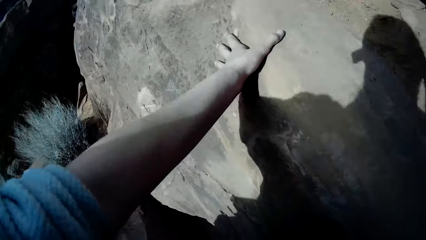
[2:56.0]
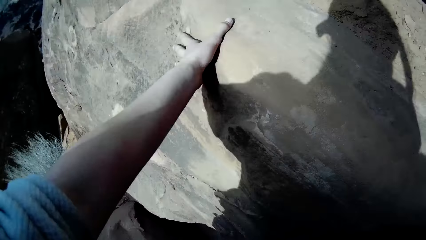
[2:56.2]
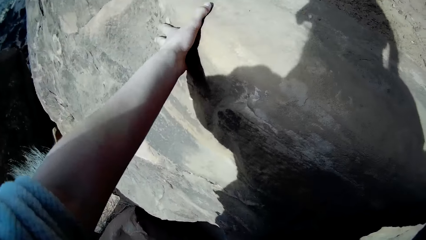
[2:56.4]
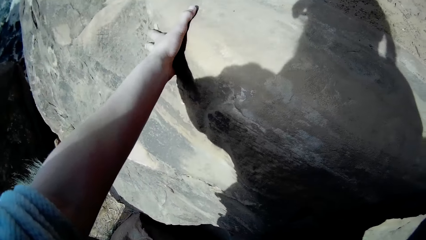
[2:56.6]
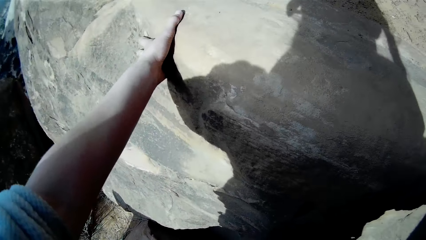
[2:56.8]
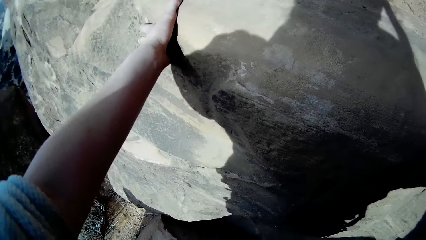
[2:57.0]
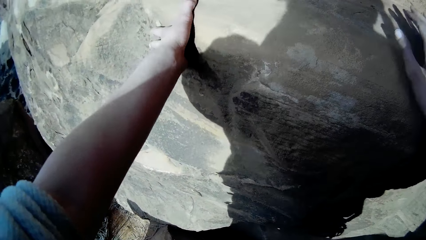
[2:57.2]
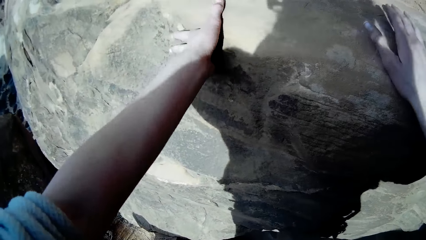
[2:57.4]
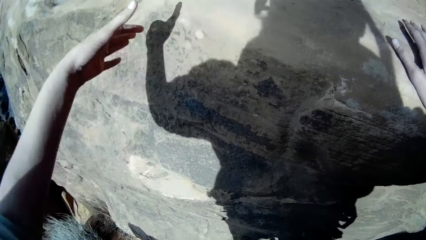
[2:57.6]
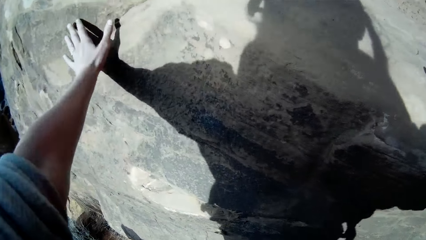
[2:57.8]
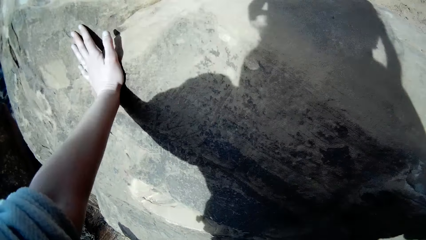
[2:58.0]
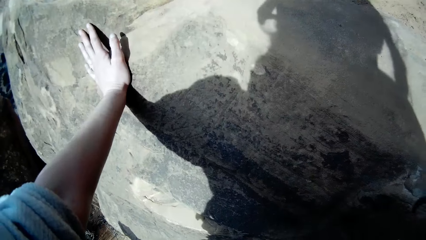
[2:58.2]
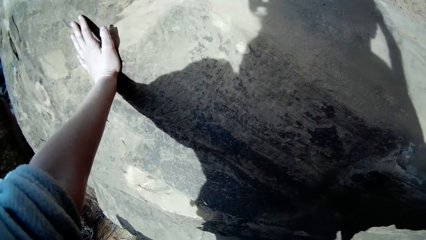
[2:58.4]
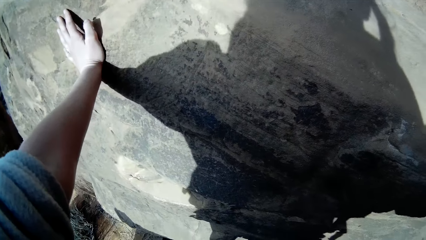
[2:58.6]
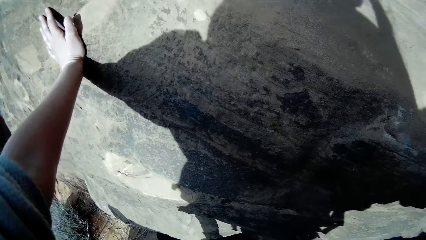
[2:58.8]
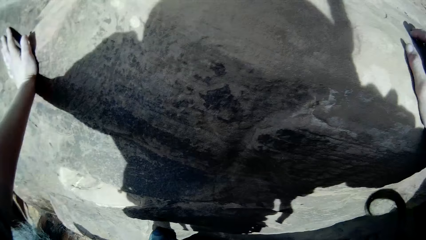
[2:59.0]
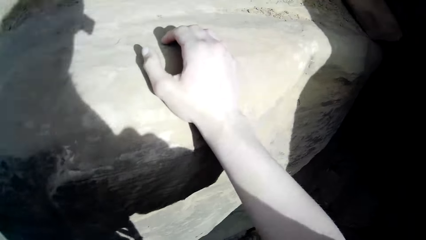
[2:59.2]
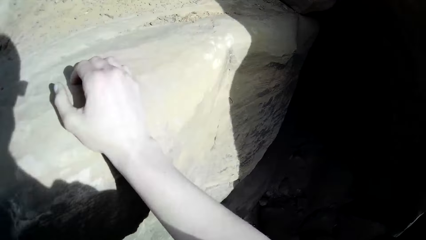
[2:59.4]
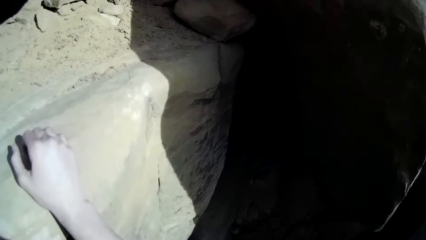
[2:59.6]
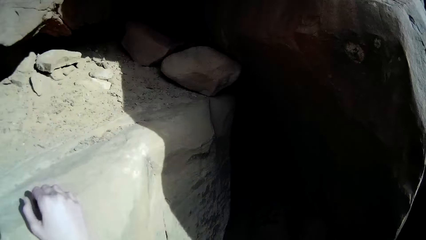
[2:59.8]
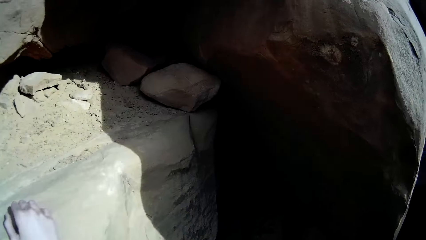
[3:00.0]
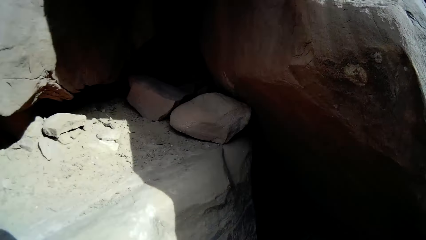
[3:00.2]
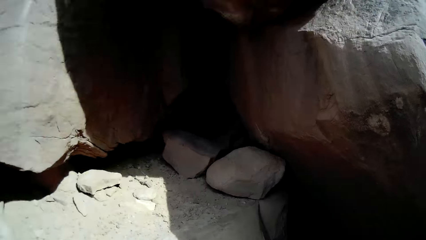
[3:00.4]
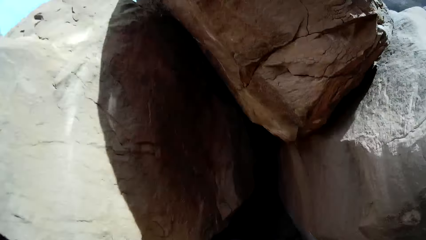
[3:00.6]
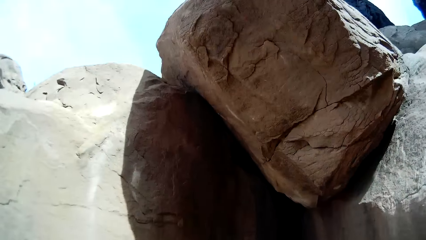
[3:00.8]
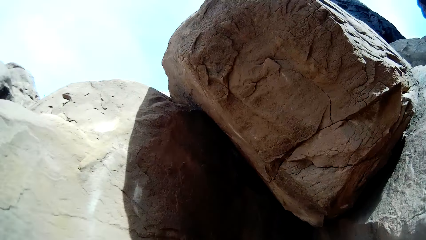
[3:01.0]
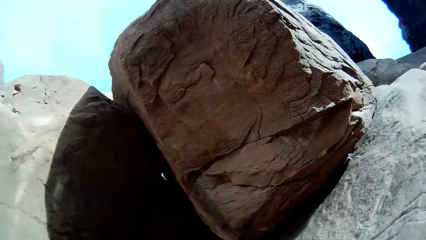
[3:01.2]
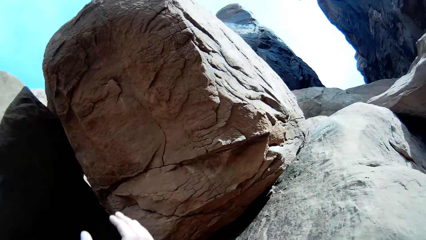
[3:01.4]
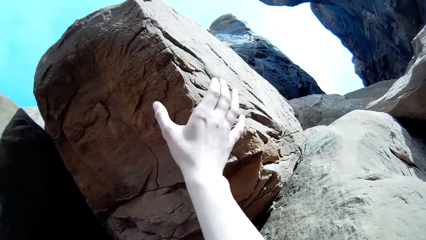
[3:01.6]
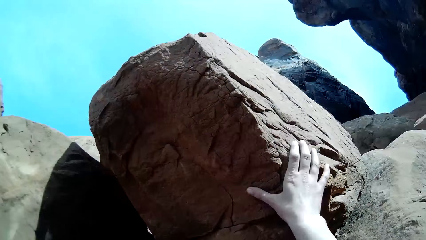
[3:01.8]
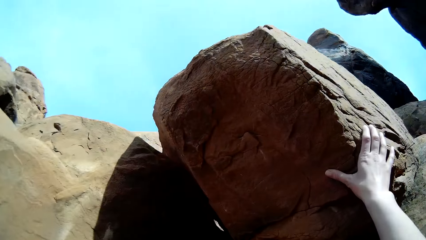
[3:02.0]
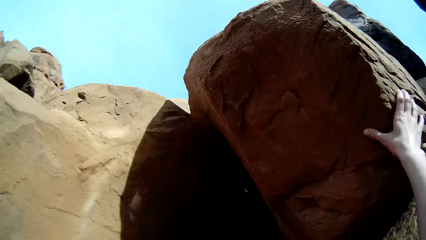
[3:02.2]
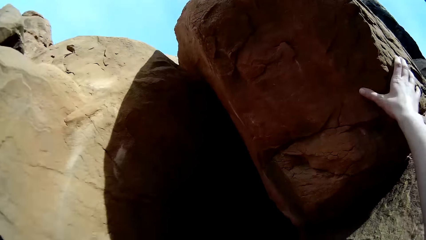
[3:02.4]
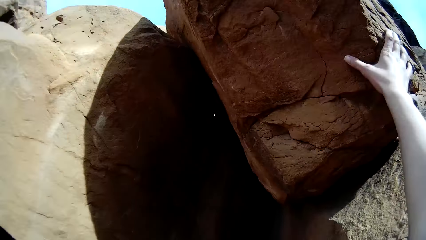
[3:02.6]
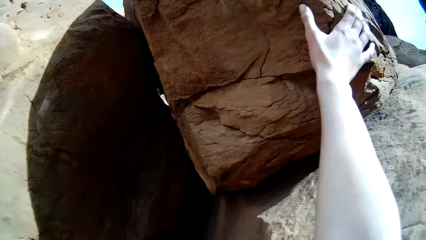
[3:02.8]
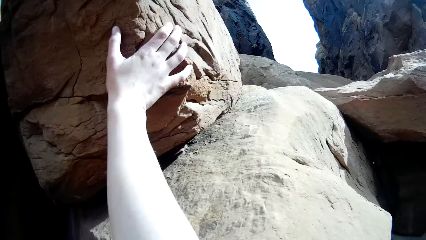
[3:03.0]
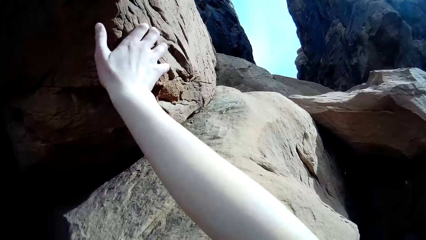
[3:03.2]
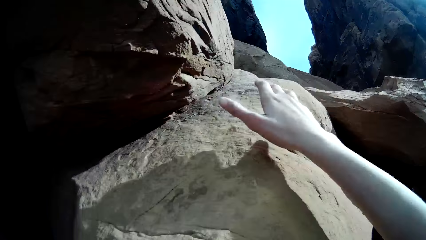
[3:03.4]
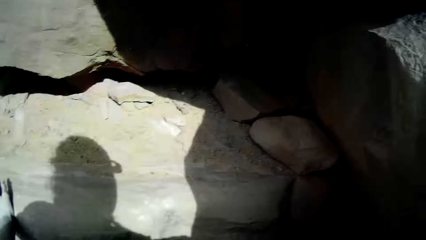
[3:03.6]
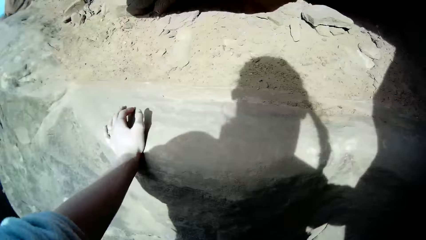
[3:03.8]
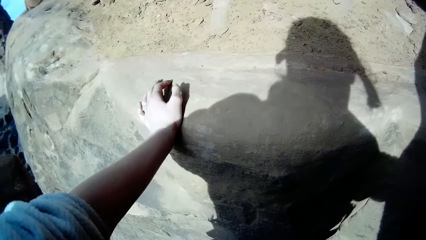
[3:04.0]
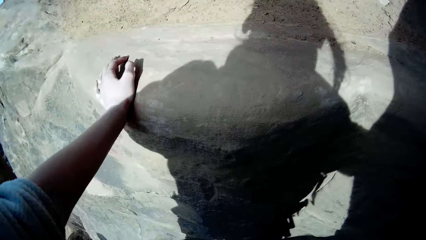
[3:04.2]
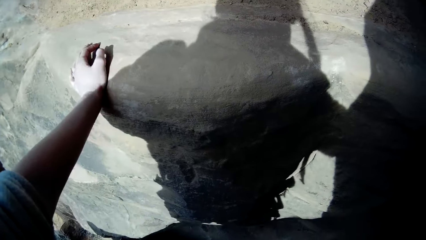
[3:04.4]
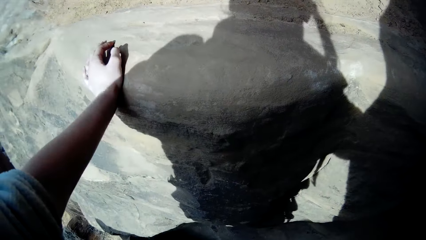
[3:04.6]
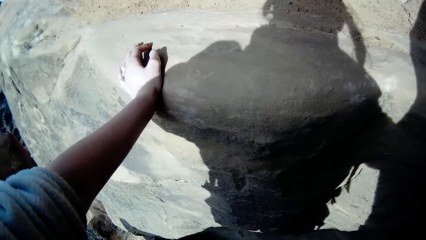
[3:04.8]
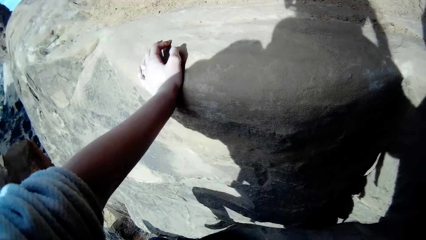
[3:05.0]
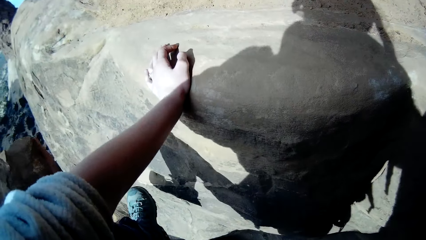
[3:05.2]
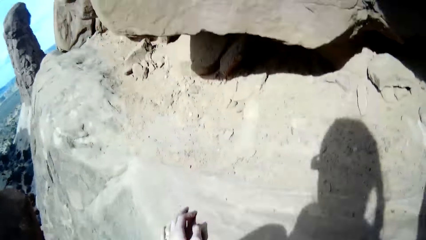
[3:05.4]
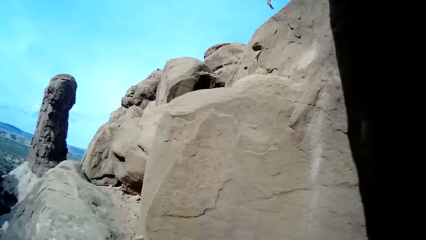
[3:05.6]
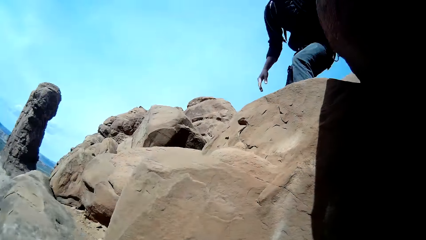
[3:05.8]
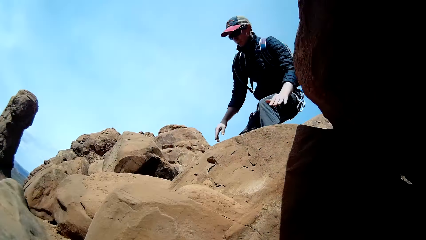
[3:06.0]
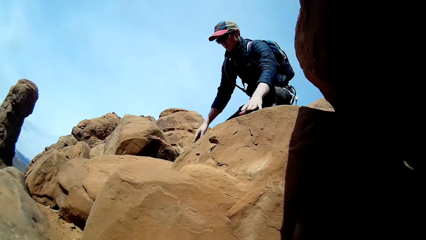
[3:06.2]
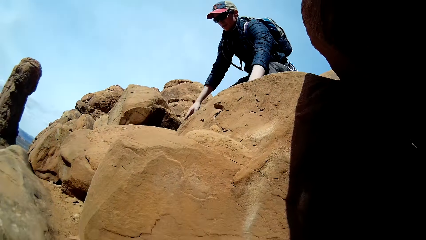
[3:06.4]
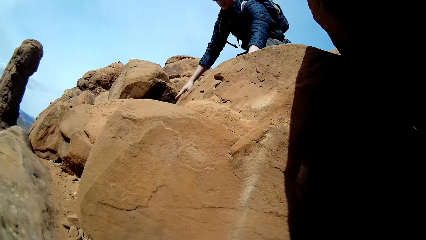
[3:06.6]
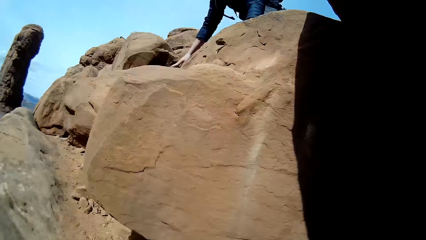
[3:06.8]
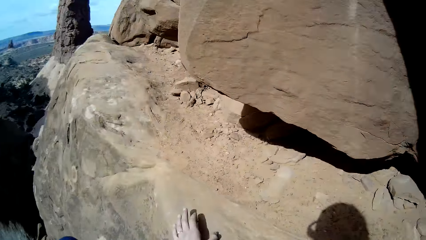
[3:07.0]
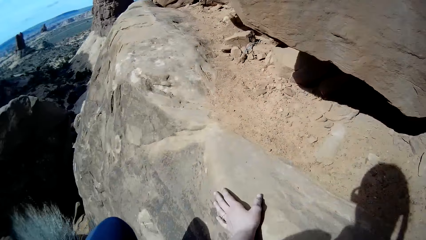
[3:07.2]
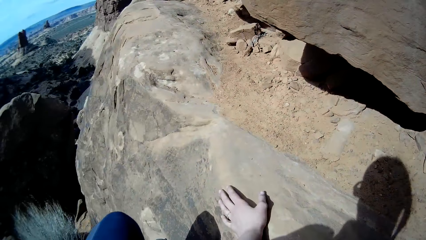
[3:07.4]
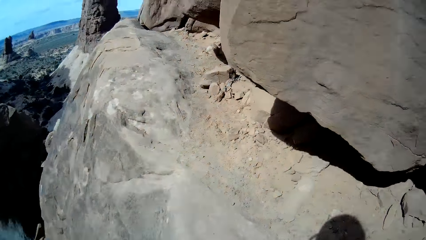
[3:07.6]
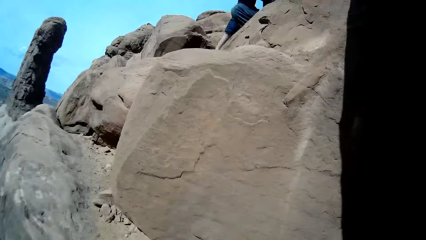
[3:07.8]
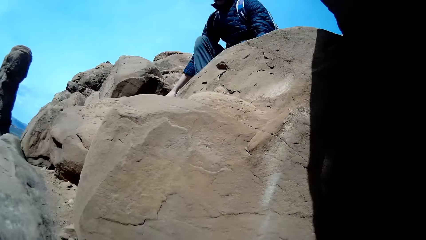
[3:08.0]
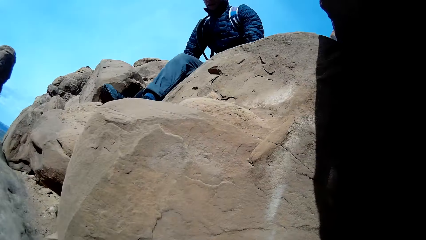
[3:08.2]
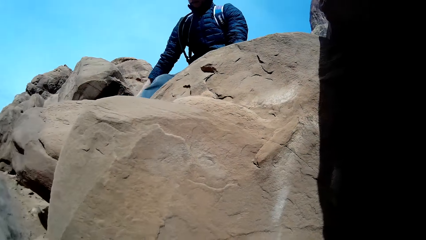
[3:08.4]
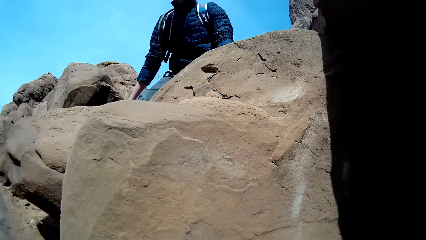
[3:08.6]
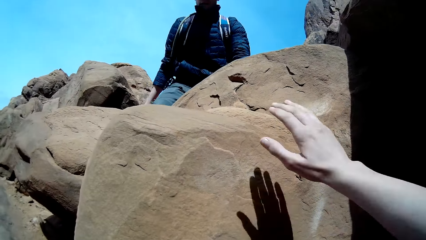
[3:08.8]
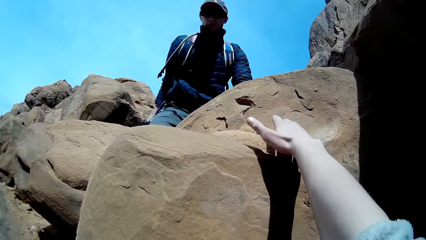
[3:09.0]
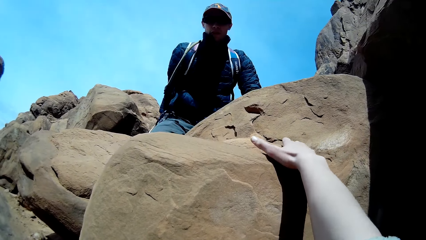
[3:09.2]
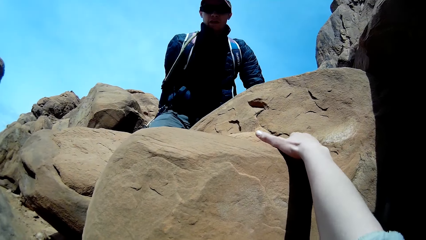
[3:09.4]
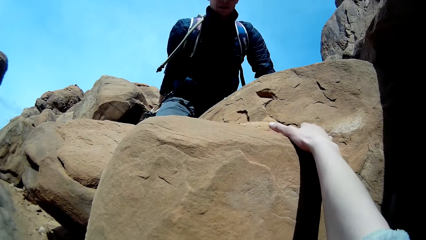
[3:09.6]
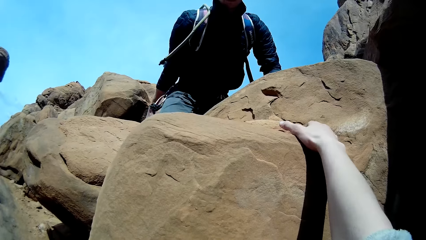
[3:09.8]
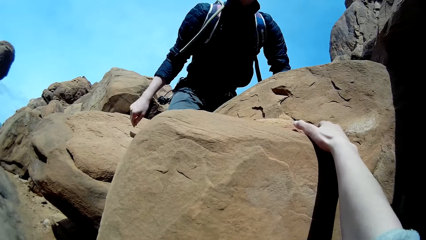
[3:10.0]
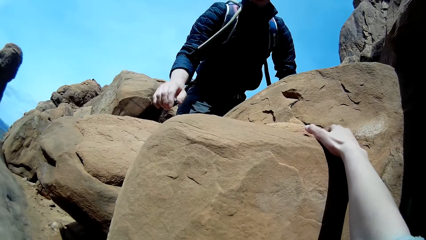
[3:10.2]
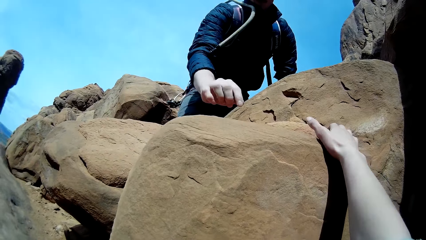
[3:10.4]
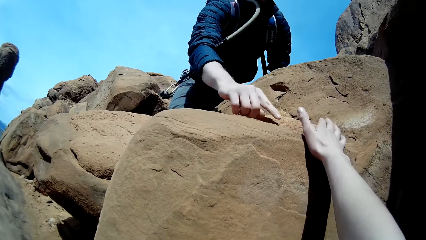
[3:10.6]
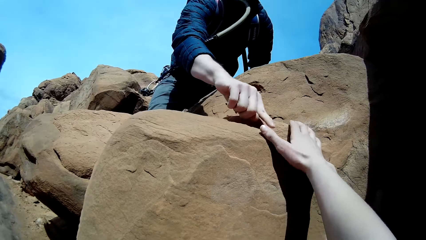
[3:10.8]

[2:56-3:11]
The camera wearer holds the rock. They hold the rock again. They touch another rock with the right hand. The man descends different rocks. The camera wearer touches another rock with the right hand.
